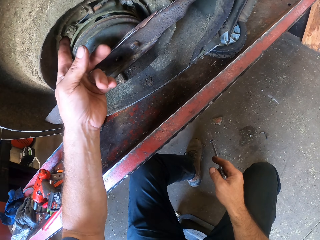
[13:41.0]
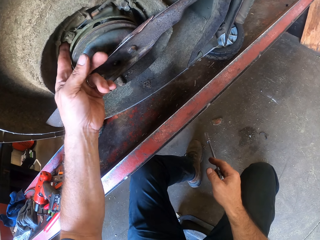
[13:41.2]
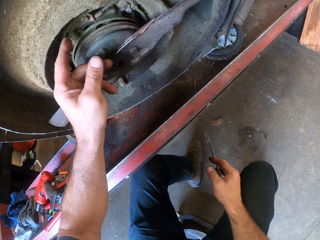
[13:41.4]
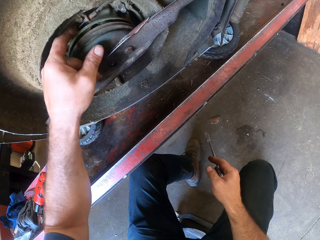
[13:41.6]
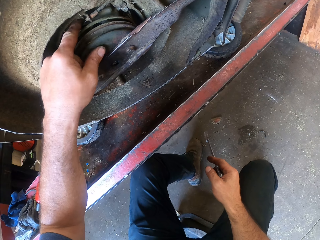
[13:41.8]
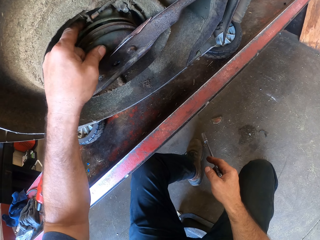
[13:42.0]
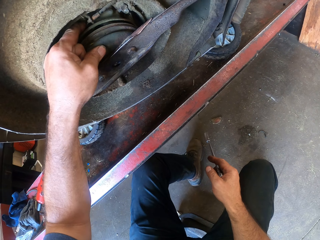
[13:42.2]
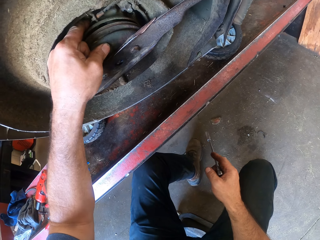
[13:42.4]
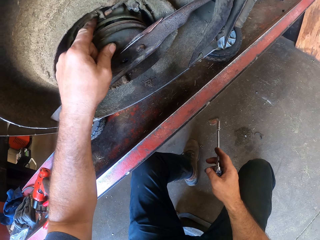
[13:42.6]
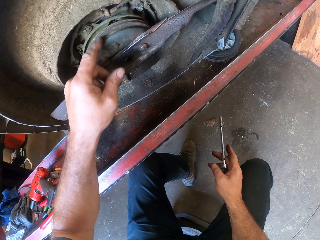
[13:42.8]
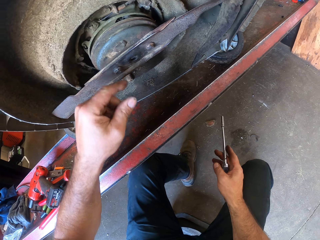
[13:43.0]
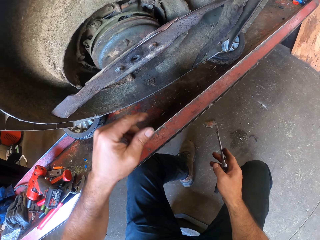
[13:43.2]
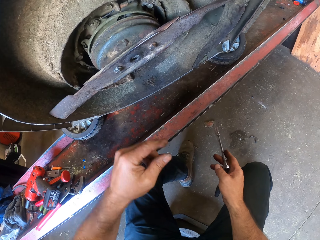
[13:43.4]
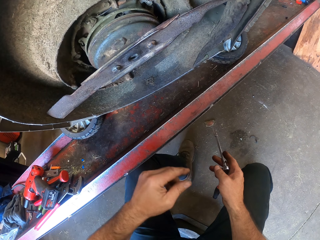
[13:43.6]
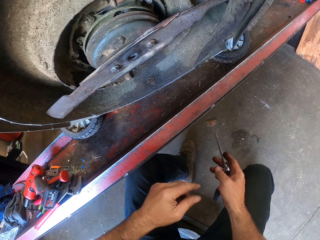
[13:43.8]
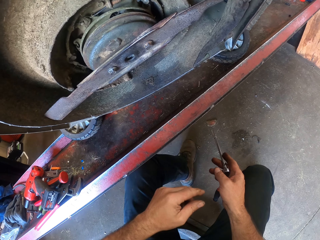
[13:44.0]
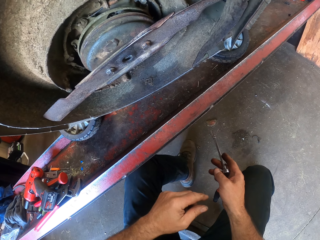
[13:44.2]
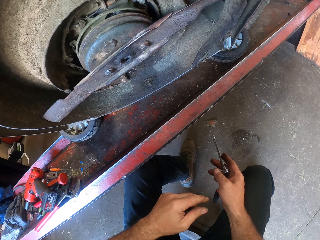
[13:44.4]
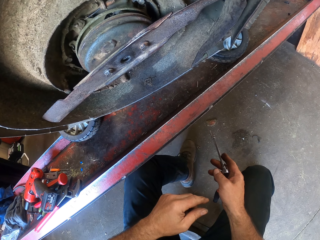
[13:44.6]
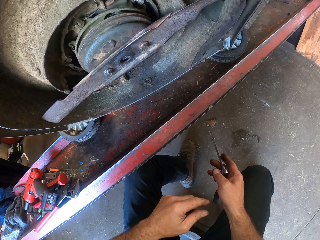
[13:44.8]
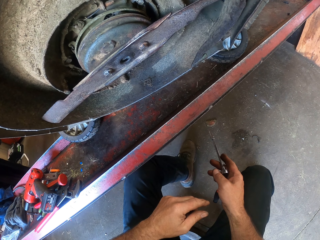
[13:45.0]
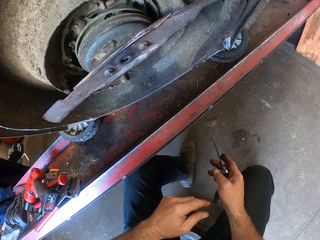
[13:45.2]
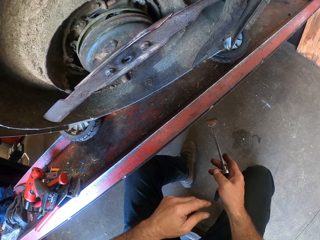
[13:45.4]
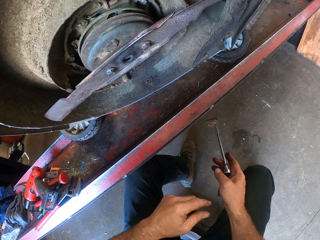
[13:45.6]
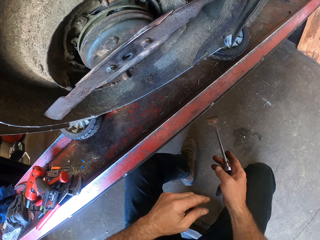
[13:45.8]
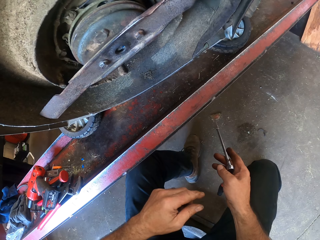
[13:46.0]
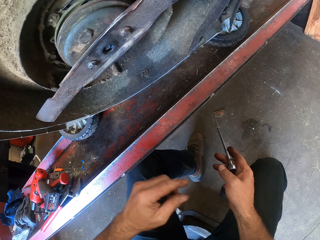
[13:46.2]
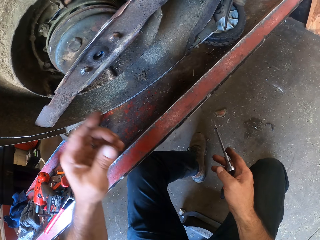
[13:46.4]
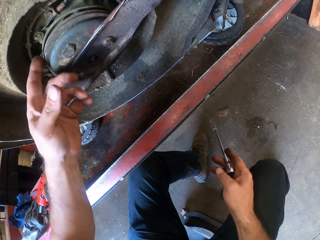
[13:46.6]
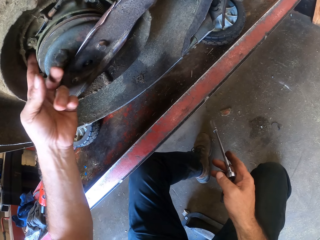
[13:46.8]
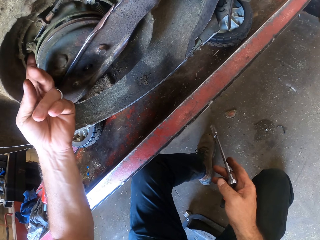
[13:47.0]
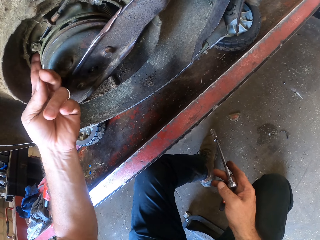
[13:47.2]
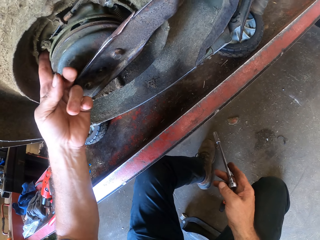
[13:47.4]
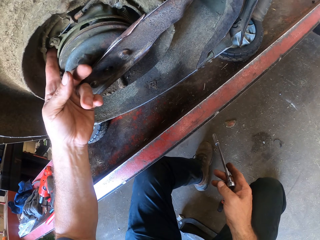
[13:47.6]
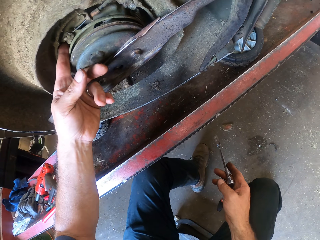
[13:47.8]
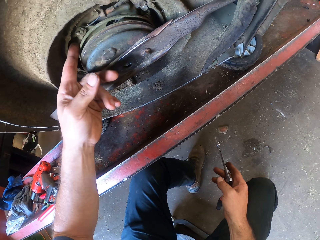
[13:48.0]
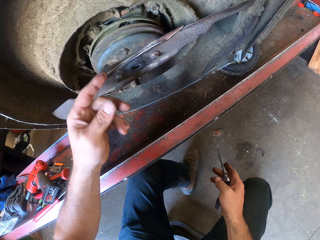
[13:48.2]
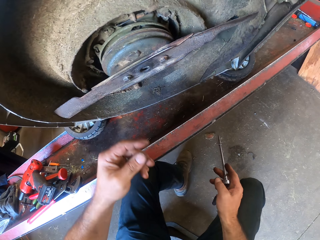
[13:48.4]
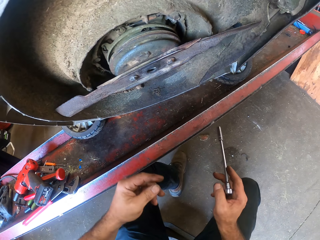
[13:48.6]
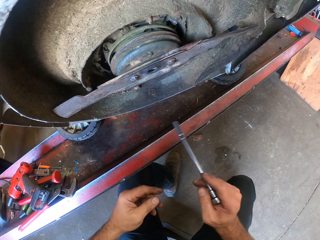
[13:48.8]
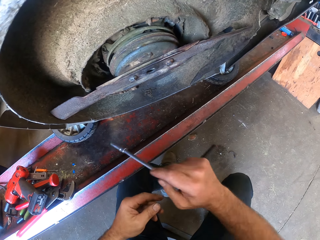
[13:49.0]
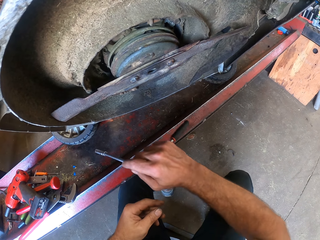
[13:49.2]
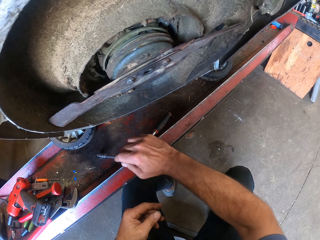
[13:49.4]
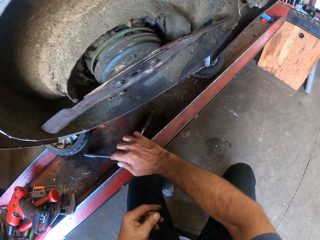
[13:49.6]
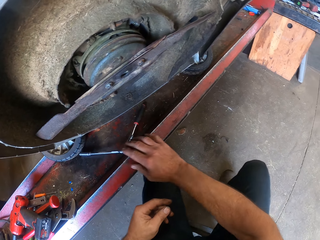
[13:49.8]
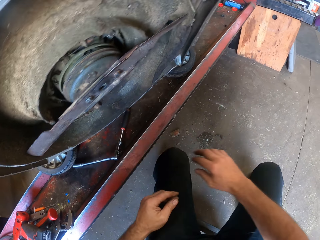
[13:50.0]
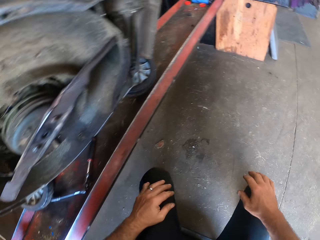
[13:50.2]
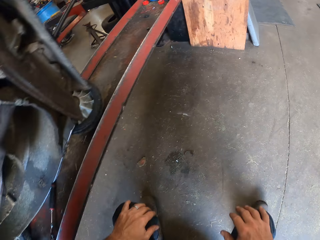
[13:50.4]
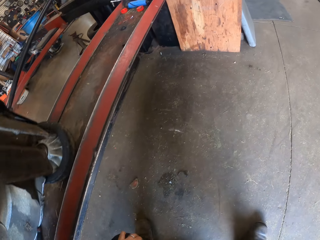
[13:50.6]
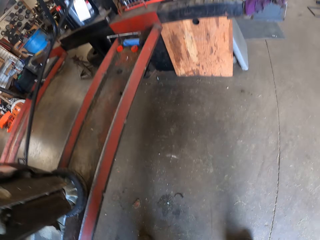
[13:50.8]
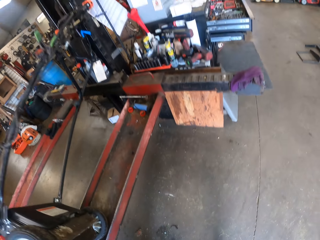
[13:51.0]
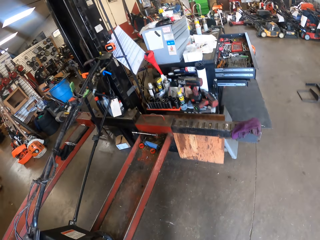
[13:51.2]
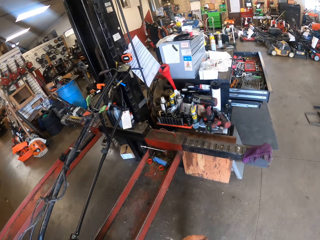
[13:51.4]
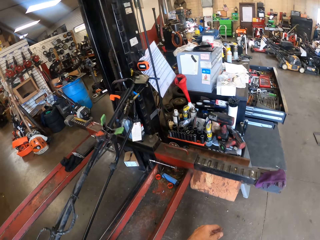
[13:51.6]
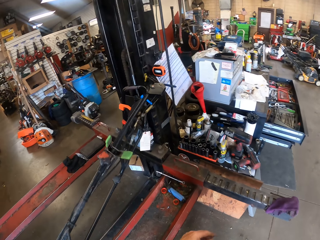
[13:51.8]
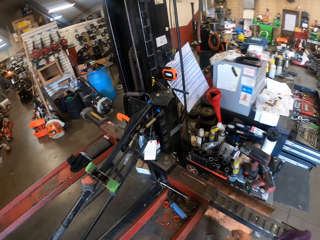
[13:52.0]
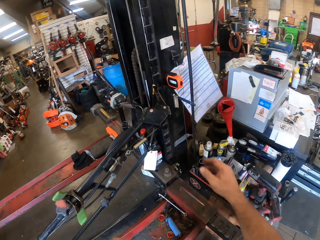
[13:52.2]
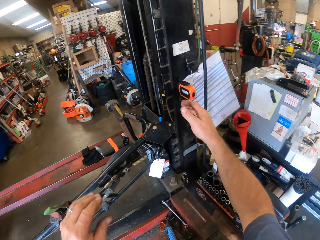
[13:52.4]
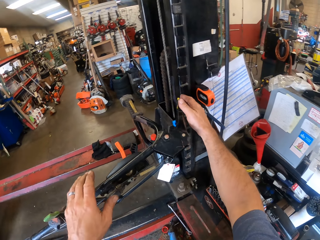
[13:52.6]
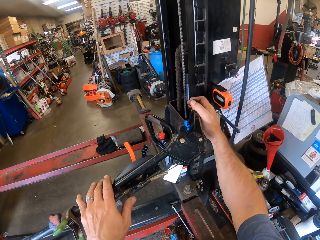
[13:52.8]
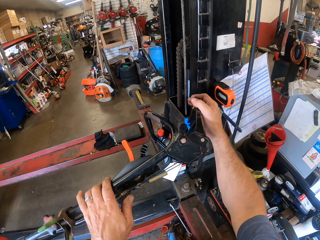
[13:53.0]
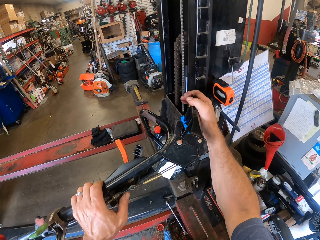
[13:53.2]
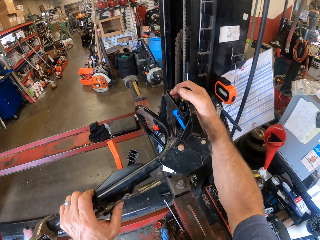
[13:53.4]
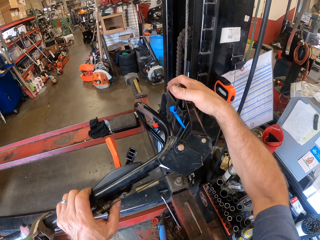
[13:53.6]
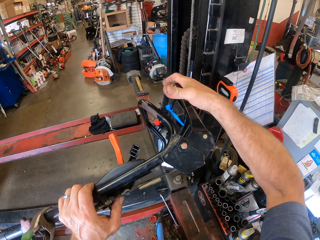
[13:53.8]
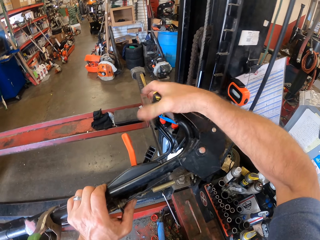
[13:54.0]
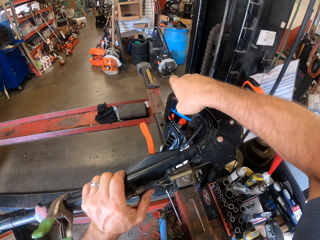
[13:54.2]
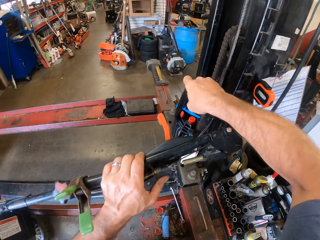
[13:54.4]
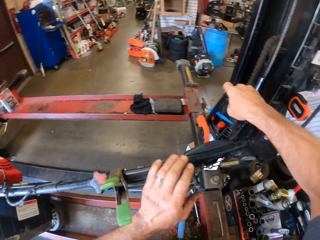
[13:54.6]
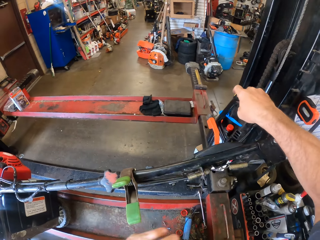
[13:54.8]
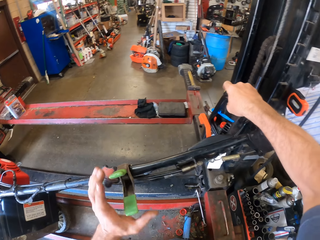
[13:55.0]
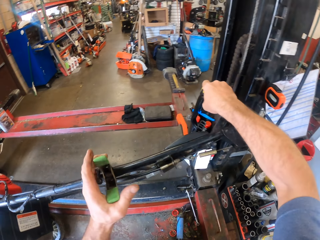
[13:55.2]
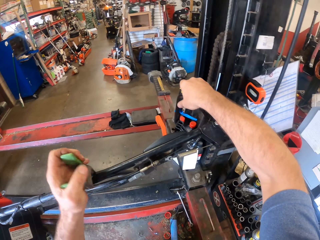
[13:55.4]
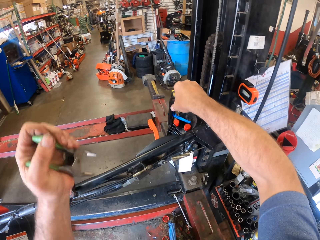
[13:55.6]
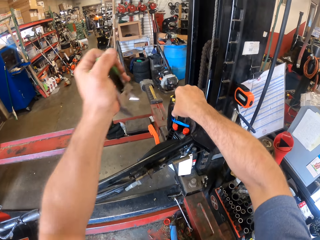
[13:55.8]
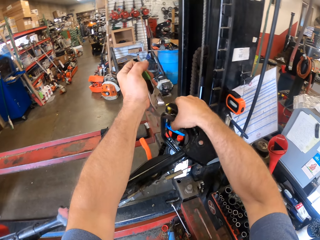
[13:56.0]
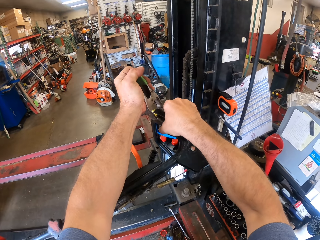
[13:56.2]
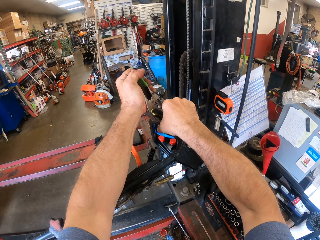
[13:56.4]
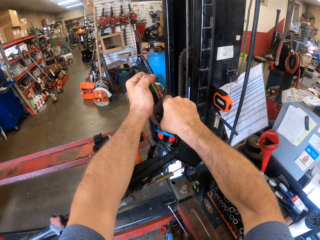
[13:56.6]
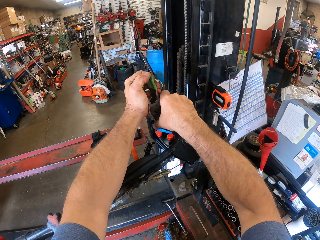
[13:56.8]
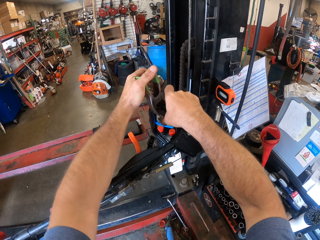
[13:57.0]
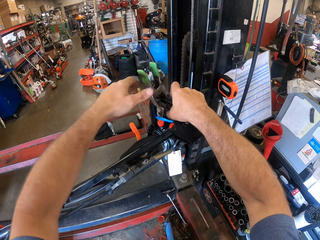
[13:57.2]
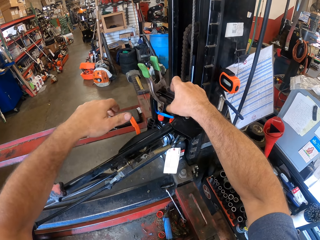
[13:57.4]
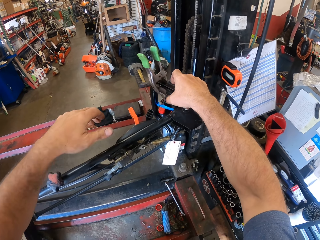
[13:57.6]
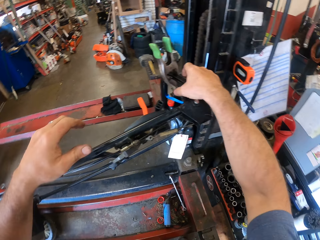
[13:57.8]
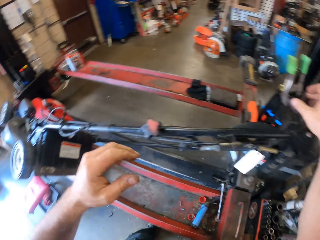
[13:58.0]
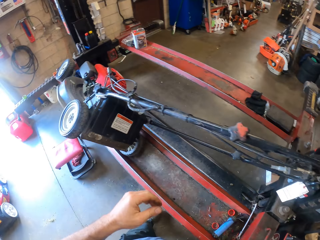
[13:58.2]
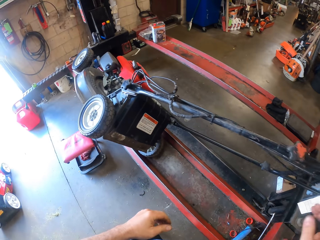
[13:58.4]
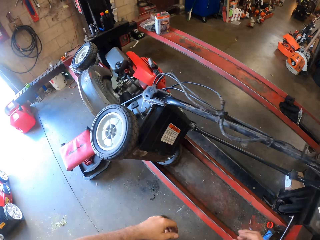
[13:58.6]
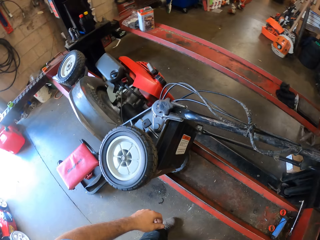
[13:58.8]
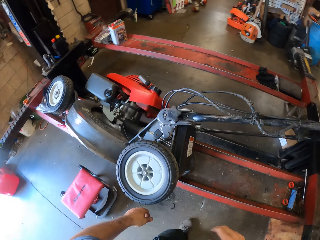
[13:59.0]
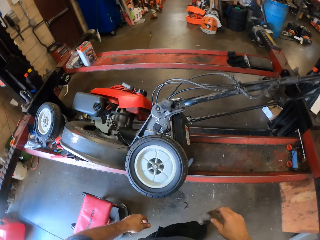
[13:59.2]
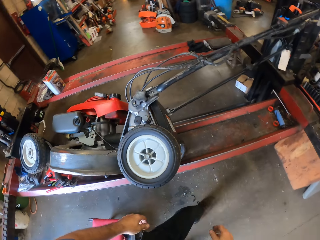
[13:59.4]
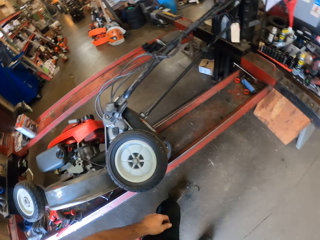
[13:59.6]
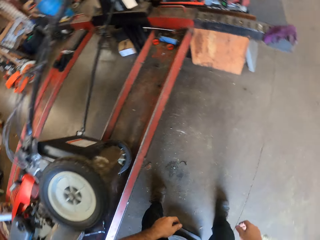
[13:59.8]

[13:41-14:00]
The camera wearer places a finger on the mower. He examines the cutting blade joint with his left hand. He removes his finger from the mower. He swings his hand and touches the lawn mower. He swings his hand. He swings his hand that is holding a spark plug wrench. He drops the socket wrench on the engine stand with his right hand. He swings his hand. He stands up from a stool. He leans his hand on the knee. He walks in the workshop. He swings his hand. He holds the handle of the mower with his left hand. He pulls the handle of the mower with his right hand. He moves the throttle lever. He swings his hand. He picks up an insulated battery clip. He removes the plier from the handle of the mower with his left hand. He hangs the plier on the handle of the mower. He puts the insulated battery clip on the clutch lever. He swings his hand. He walks in the workshop.

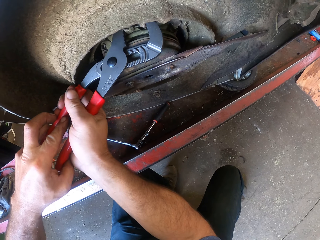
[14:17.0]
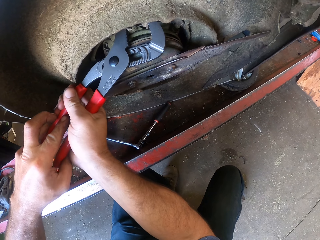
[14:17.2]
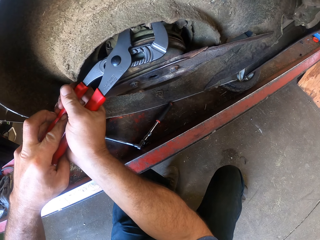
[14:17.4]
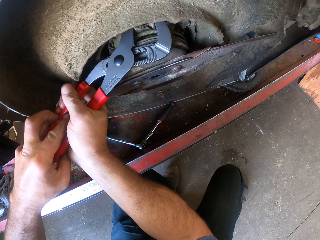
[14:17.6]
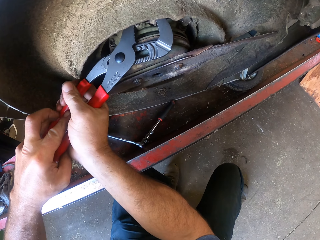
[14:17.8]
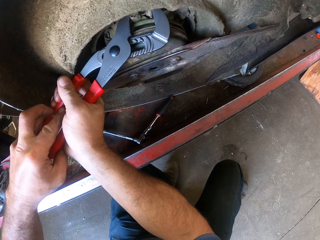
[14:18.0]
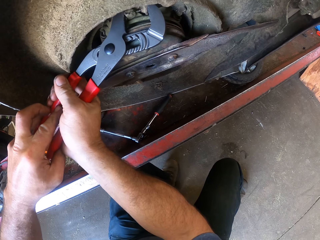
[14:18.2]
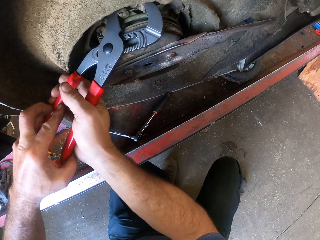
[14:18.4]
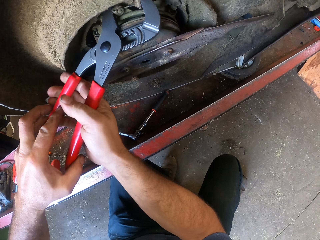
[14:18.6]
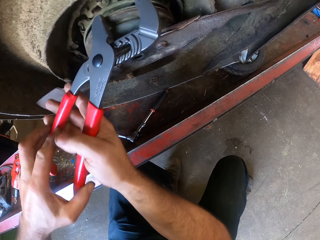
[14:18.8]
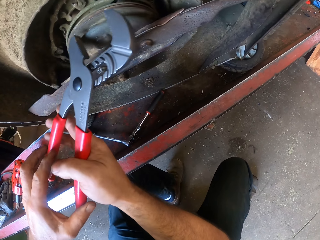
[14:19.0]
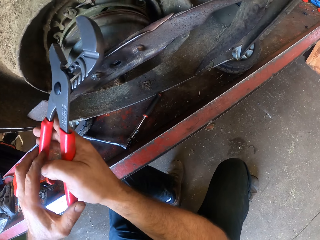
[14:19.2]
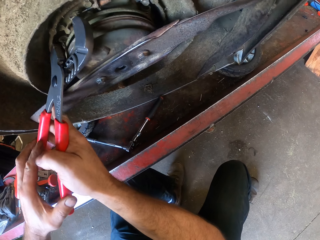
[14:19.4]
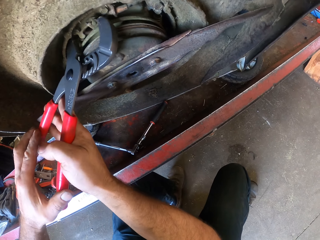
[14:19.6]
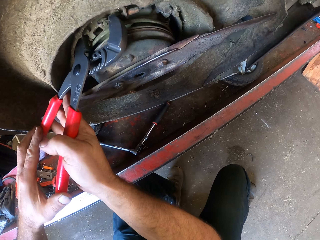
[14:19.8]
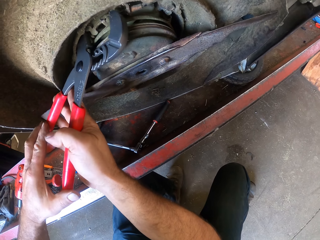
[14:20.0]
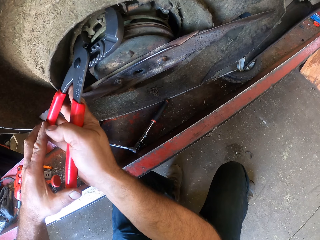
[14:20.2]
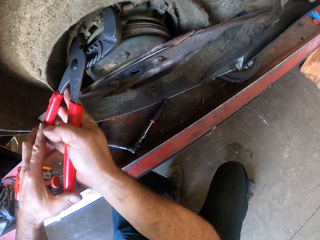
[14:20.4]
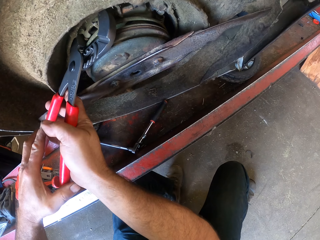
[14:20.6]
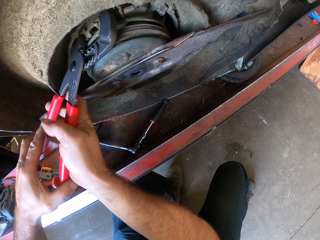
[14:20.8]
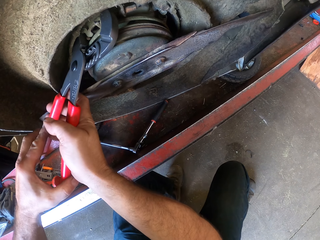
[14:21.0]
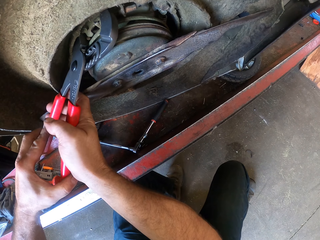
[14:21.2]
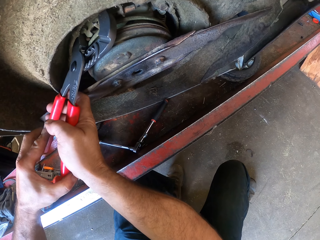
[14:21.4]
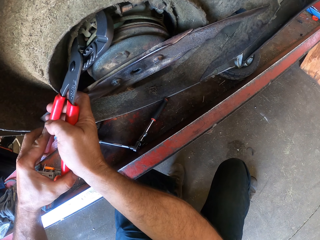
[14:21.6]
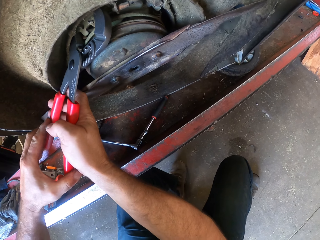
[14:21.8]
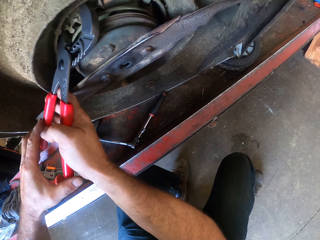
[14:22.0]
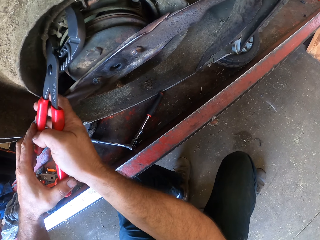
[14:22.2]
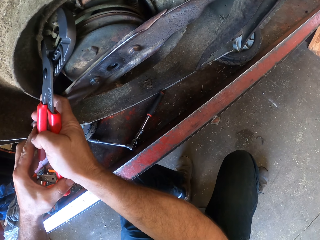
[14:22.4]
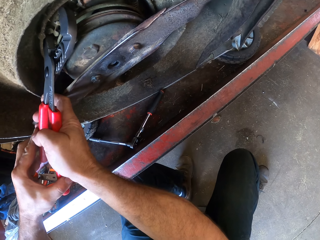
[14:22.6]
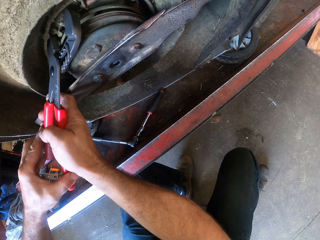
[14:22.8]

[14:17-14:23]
The camera wearer swings a hand. They tighten the front axle using an adjustable spanner.
